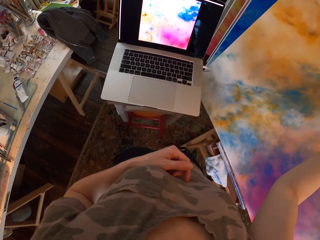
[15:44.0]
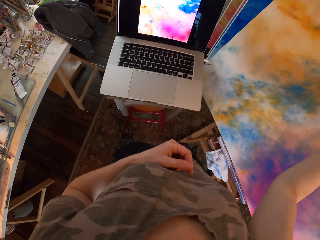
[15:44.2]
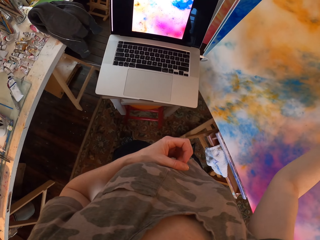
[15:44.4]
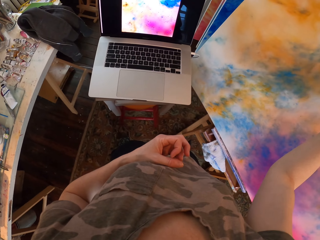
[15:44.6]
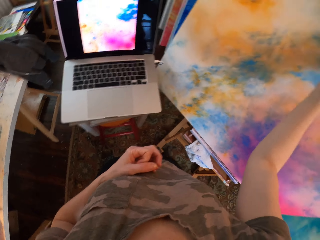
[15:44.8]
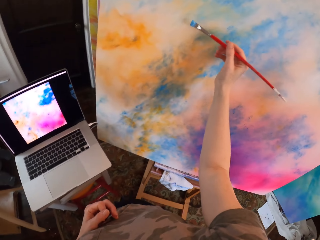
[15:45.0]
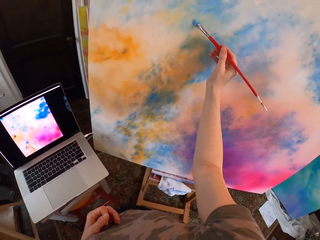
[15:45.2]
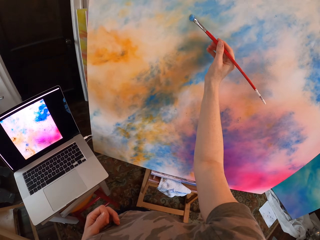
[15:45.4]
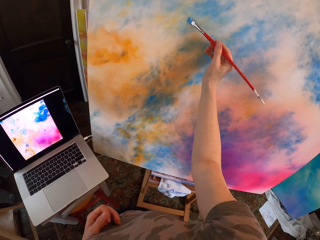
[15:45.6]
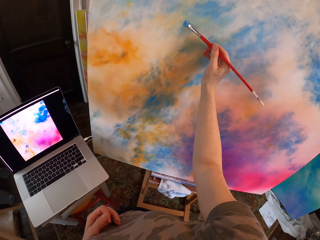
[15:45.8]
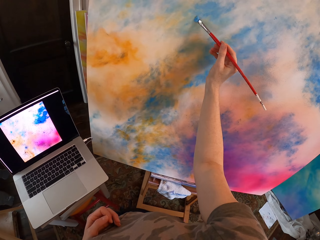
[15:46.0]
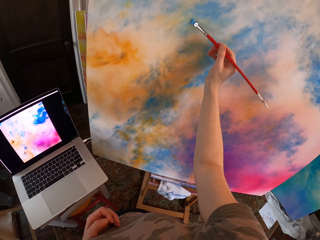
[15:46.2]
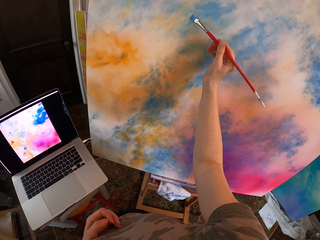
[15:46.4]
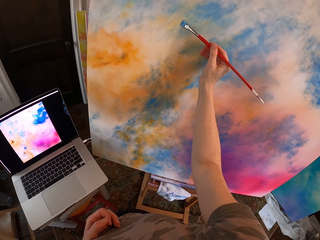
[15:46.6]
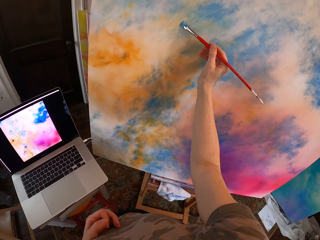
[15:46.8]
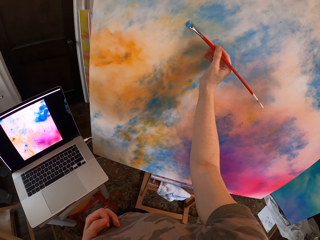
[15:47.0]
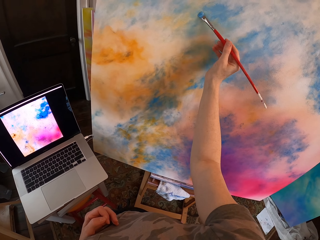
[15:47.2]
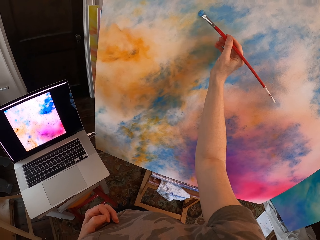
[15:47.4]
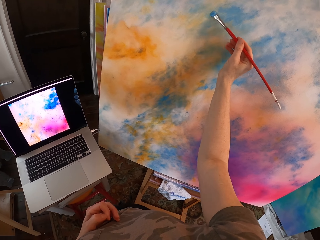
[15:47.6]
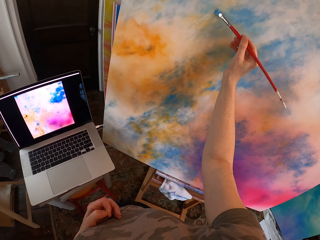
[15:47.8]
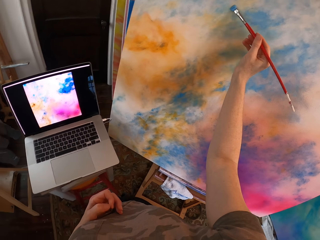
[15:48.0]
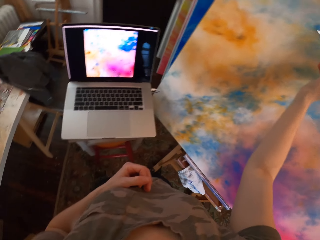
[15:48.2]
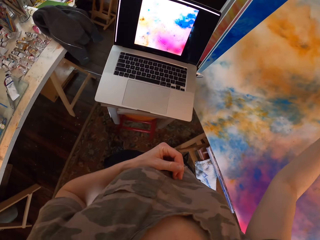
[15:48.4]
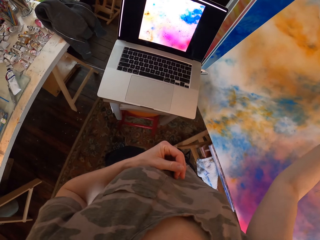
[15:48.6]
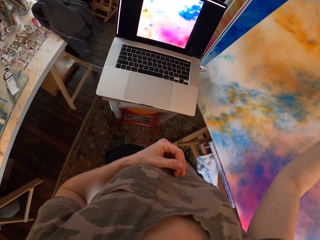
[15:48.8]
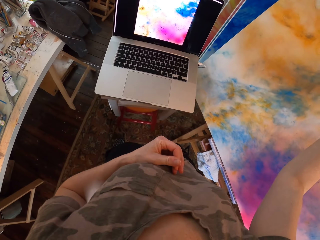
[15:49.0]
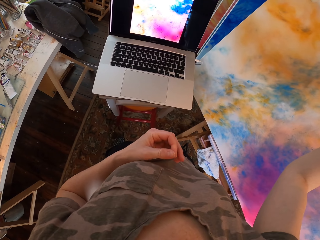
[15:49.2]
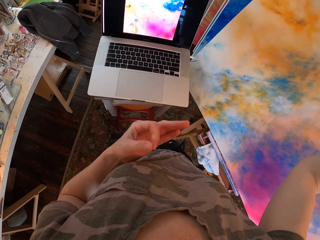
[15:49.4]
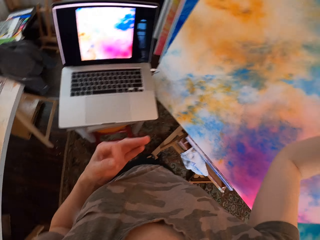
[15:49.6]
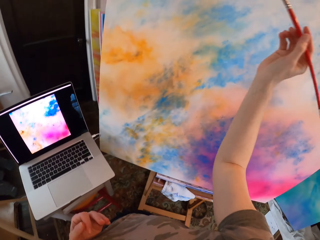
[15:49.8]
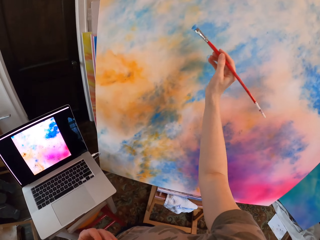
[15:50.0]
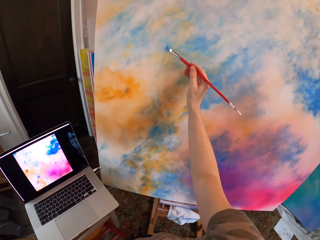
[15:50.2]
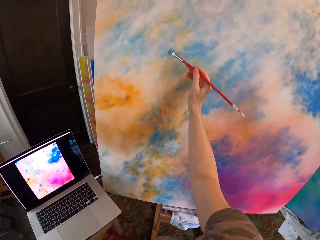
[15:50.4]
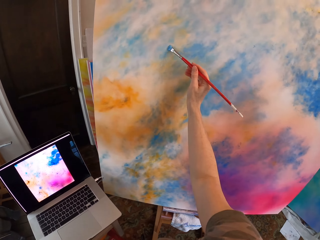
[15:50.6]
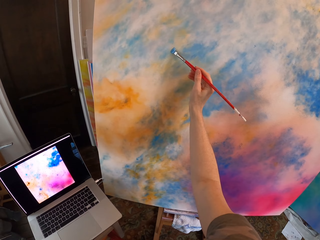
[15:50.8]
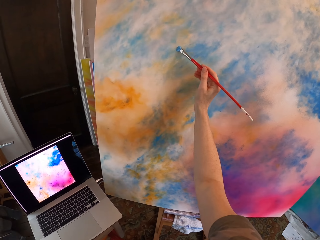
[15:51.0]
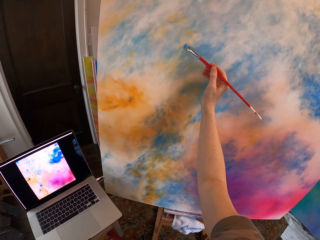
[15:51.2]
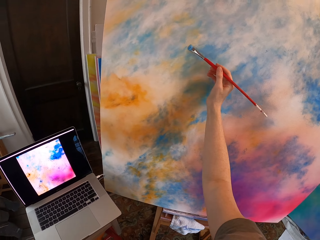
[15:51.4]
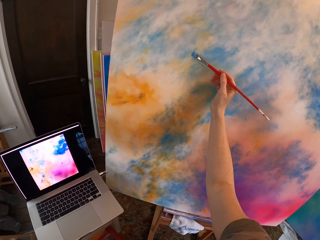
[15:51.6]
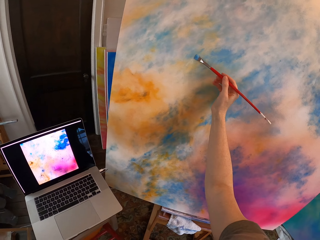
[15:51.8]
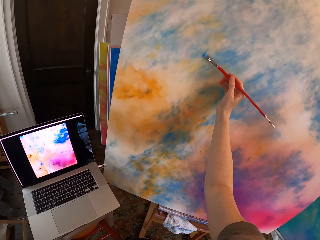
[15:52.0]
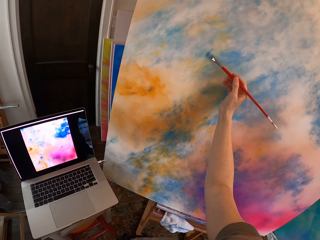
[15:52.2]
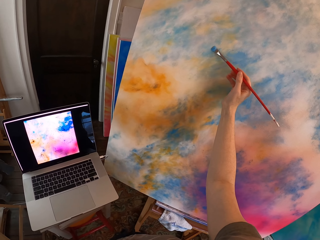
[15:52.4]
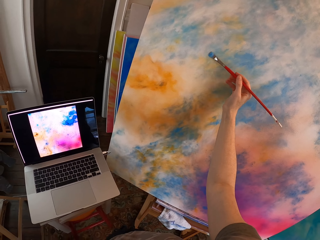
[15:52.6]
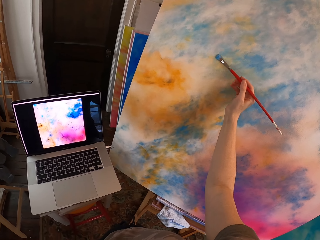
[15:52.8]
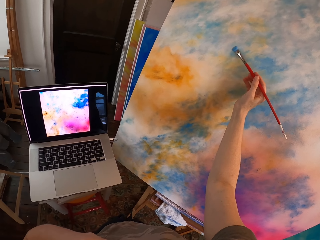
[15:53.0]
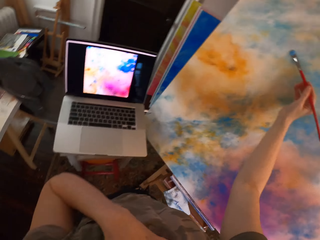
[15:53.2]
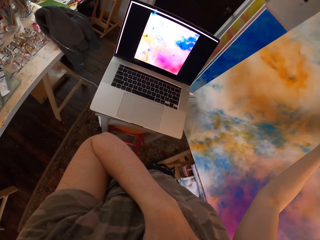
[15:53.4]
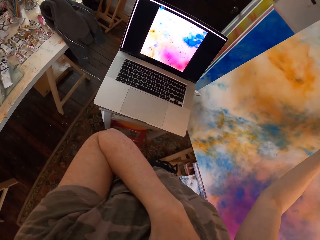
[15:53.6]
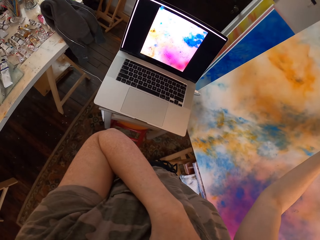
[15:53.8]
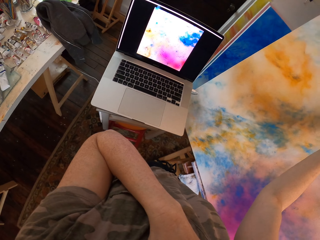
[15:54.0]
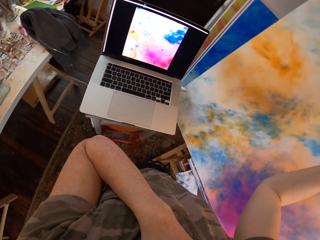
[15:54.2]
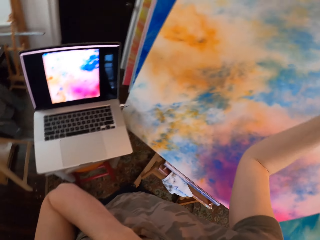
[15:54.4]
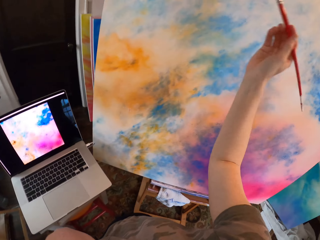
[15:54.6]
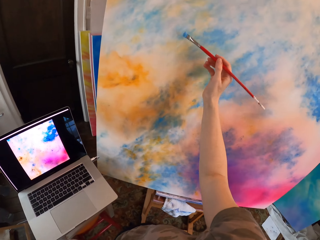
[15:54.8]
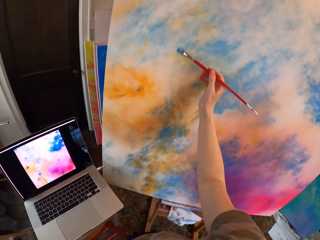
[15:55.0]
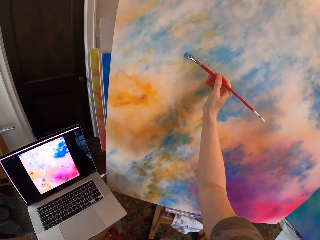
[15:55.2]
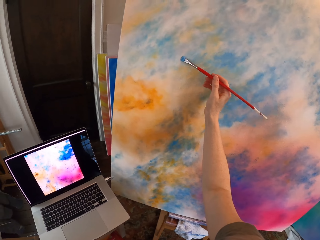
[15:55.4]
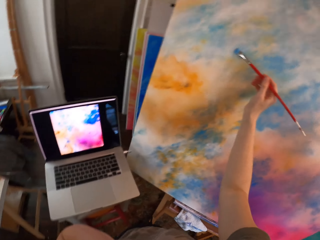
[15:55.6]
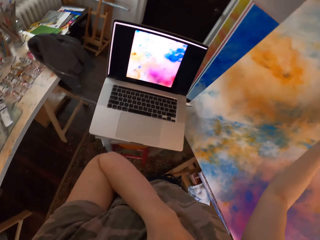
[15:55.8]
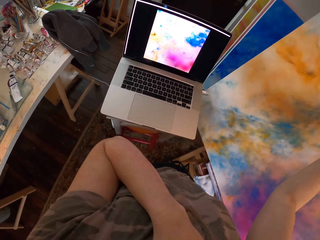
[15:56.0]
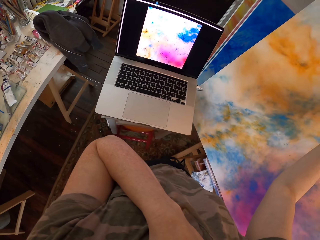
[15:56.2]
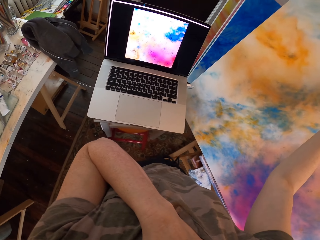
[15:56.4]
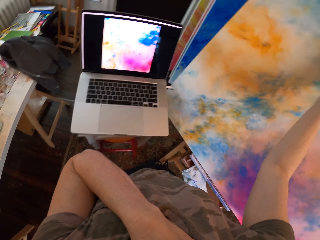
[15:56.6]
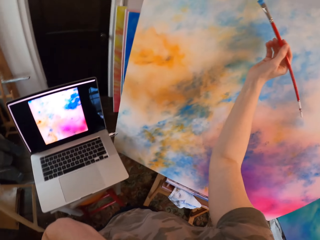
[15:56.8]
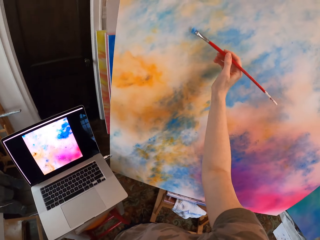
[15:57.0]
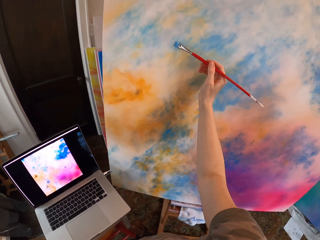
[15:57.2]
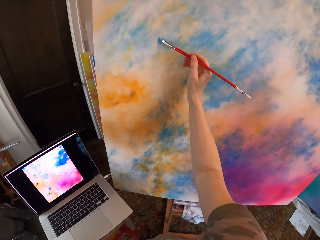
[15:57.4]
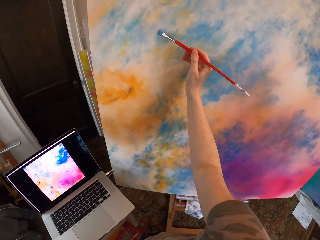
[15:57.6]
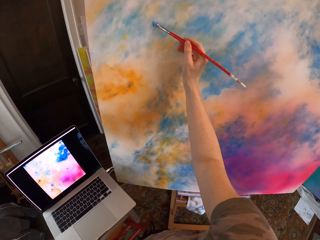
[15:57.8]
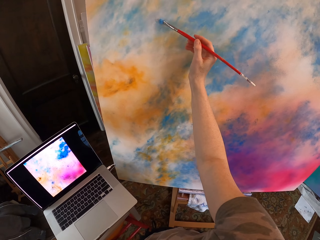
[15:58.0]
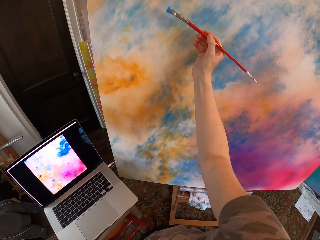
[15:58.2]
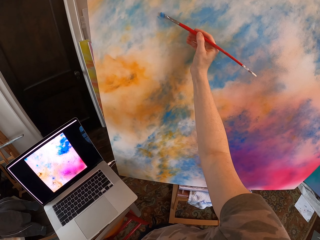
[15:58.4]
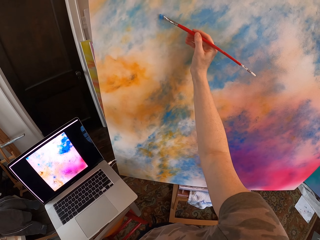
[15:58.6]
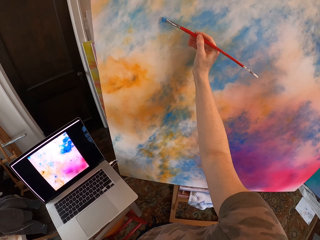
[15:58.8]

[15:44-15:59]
The camera wearer looks at the laptop. They paint the canvas. They look at the laptop. They paint the canvas. They look at the laptop. They paint the canvas. They look at the laptop. They paint the canvas.

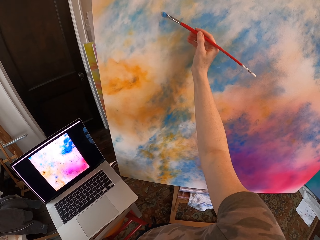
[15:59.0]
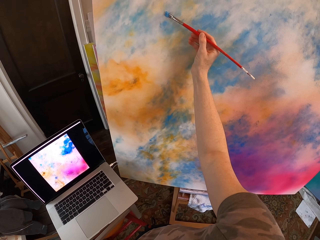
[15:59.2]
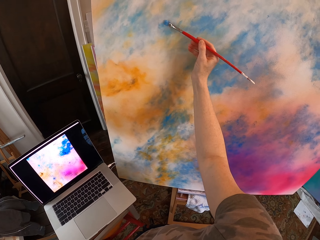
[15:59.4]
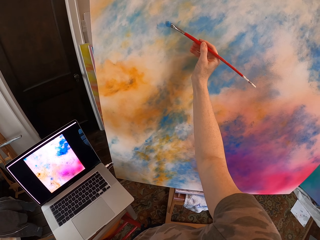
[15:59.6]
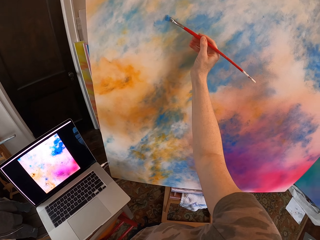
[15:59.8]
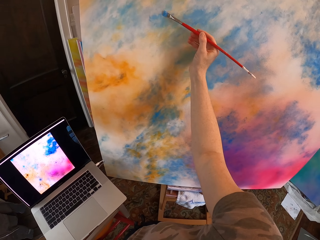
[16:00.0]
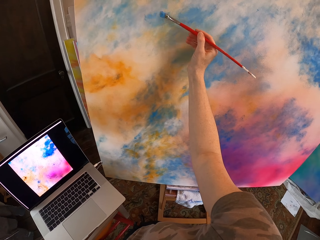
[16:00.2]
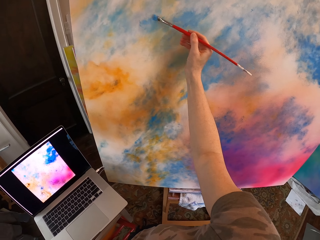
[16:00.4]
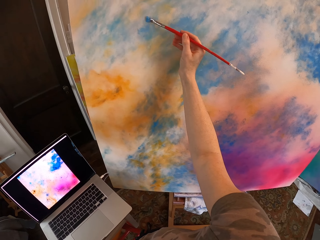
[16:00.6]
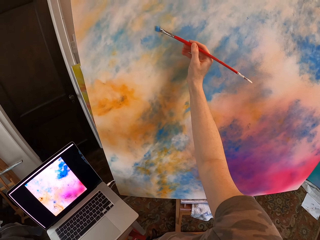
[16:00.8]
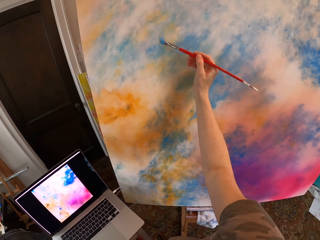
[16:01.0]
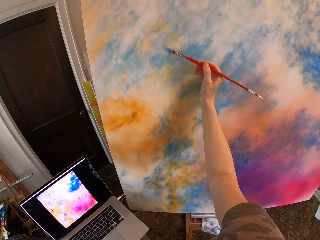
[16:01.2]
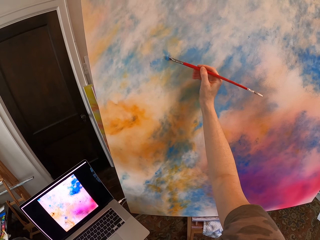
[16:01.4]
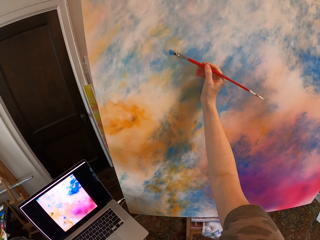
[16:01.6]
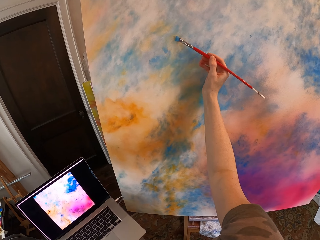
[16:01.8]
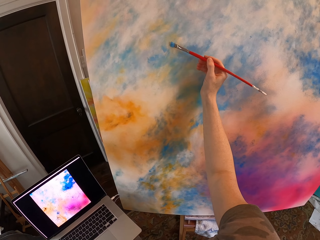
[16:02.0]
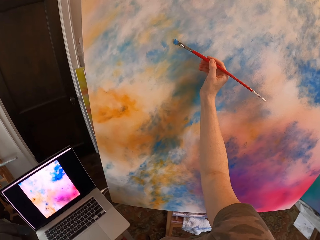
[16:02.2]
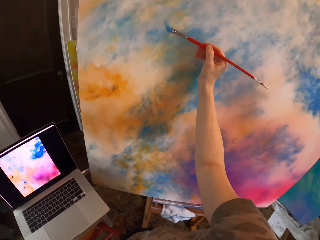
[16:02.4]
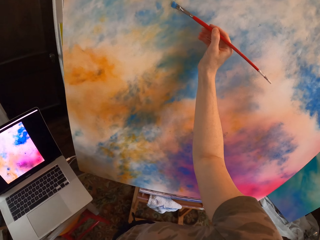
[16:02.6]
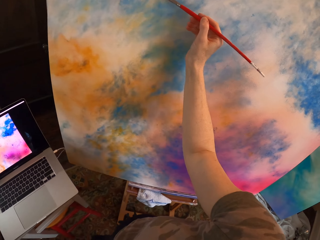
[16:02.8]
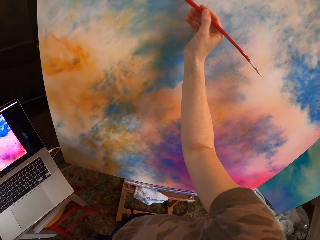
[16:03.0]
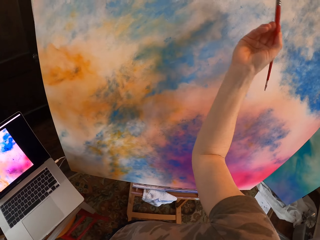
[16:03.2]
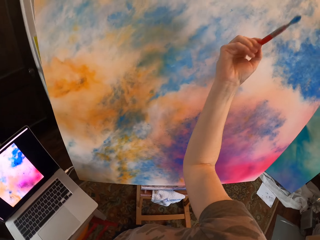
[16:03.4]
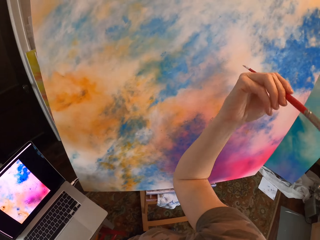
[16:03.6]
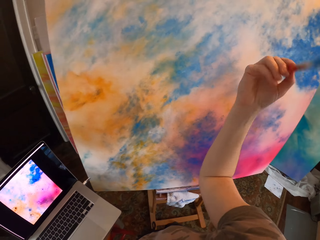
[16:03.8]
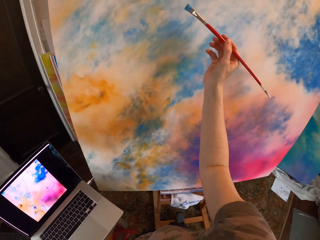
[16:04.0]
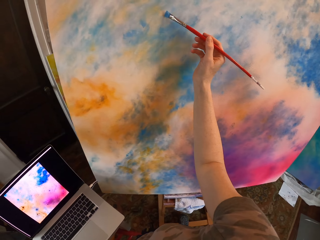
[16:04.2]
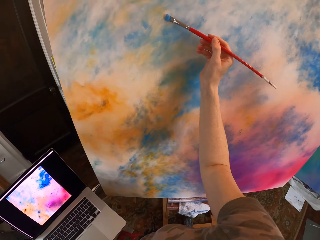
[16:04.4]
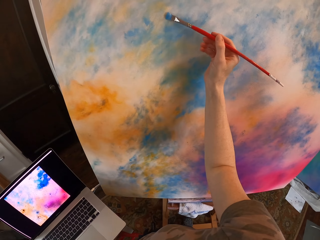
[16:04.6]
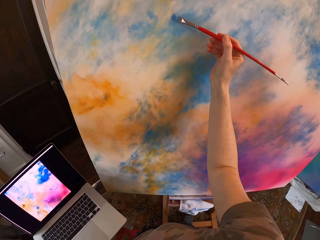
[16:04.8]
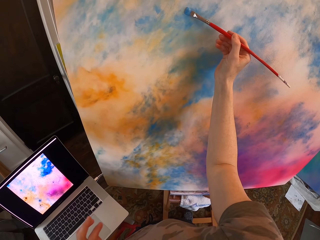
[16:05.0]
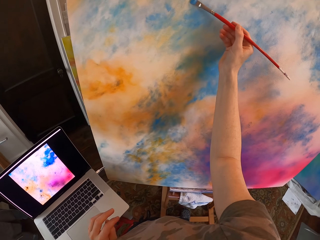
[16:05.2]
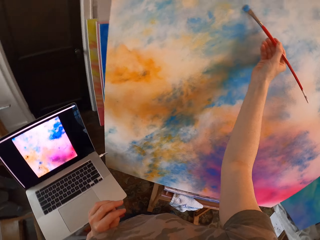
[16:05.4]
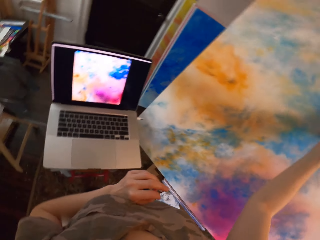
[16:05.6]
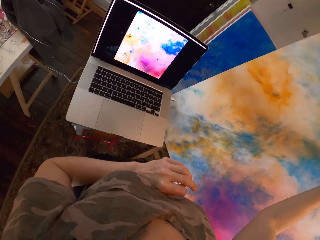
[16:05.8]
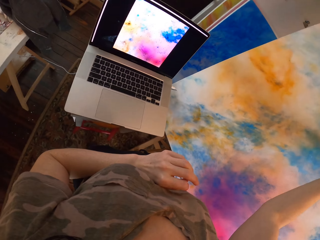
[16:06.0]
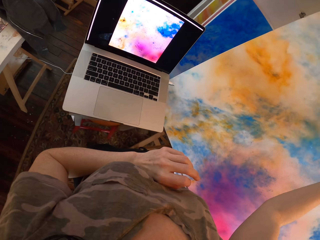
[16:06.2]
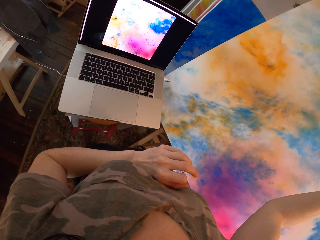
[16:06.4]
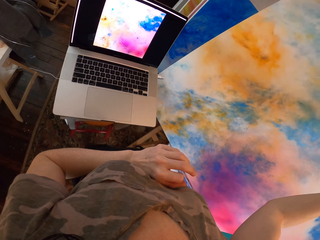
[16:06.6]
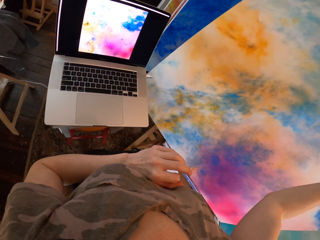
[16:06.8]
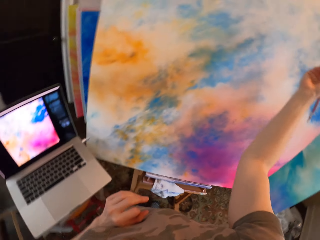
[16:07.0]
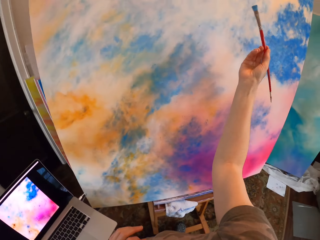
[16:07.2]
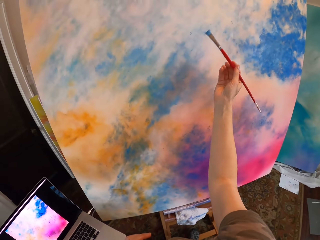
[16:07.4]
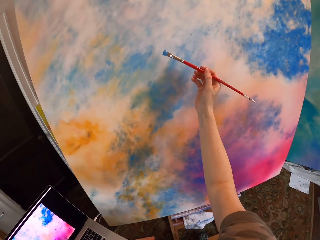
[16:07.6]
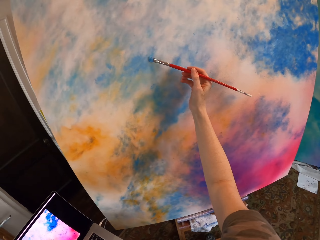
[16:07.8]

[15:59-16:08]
The camera wearer looks at the laptop.
